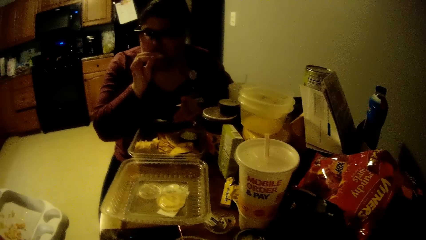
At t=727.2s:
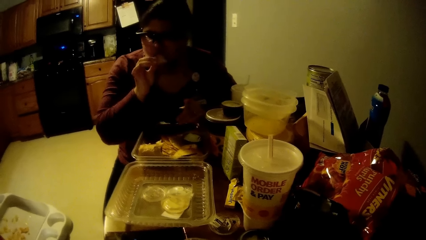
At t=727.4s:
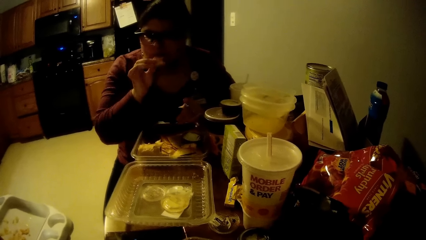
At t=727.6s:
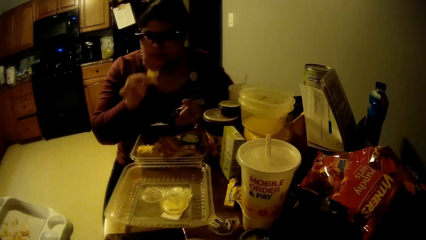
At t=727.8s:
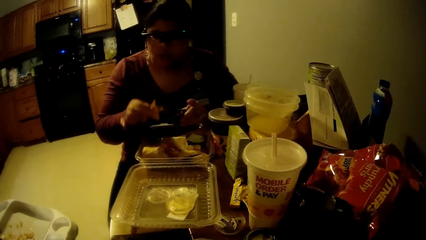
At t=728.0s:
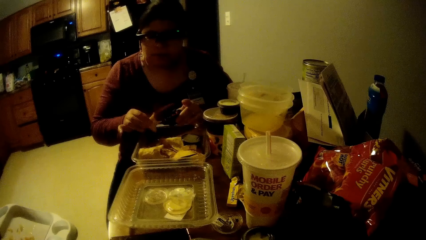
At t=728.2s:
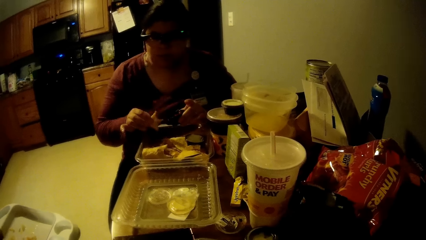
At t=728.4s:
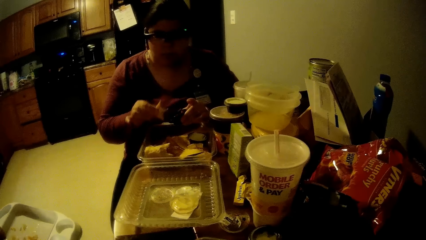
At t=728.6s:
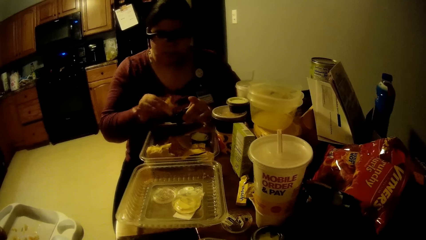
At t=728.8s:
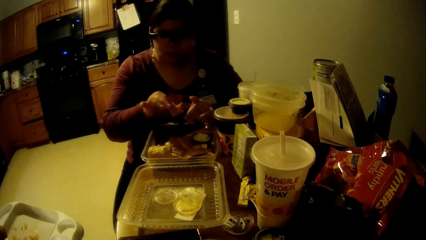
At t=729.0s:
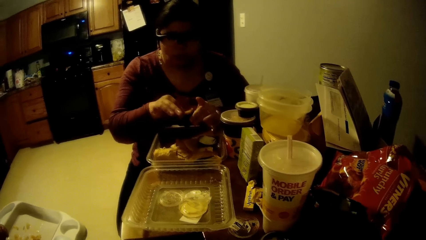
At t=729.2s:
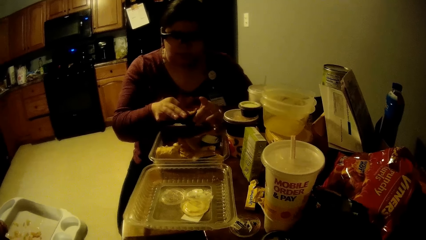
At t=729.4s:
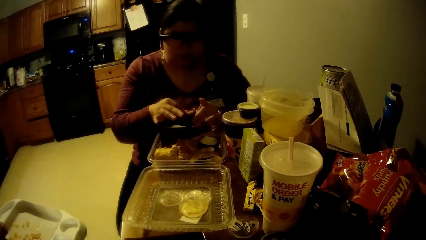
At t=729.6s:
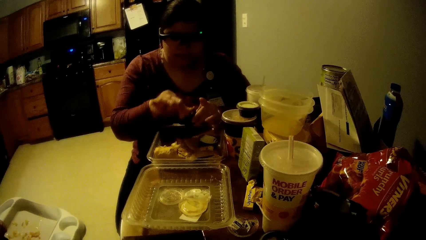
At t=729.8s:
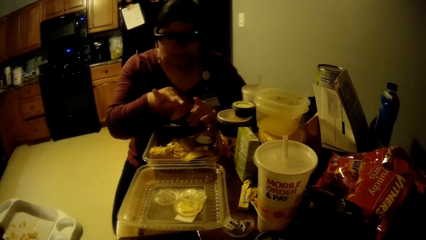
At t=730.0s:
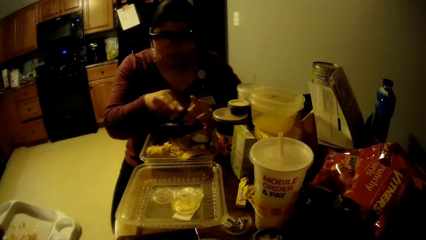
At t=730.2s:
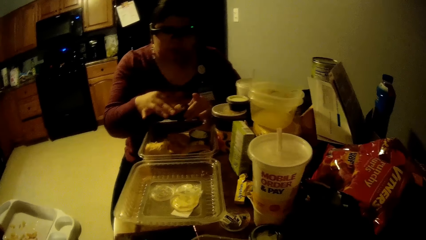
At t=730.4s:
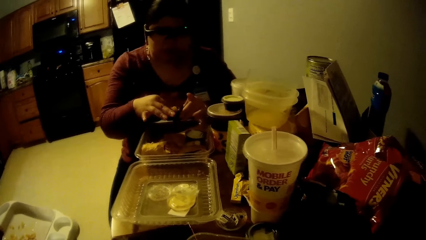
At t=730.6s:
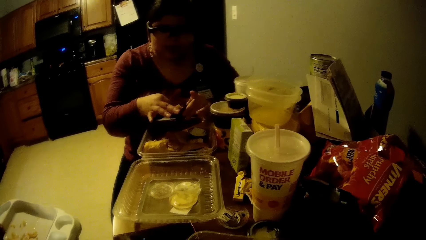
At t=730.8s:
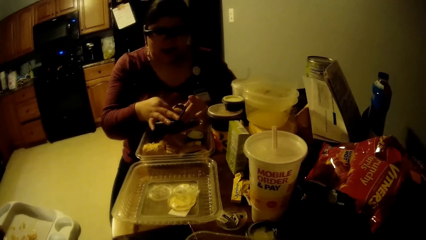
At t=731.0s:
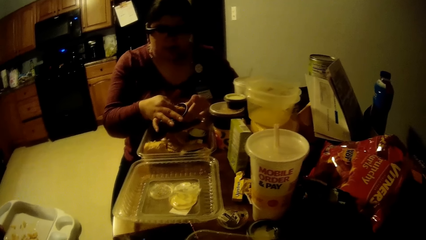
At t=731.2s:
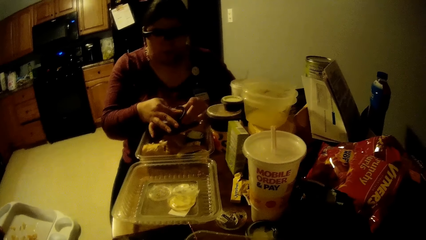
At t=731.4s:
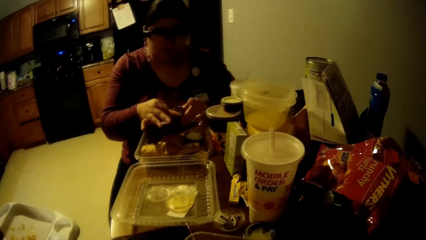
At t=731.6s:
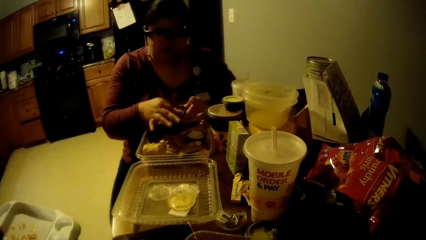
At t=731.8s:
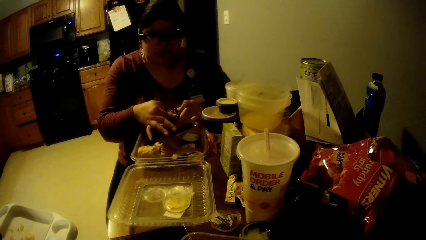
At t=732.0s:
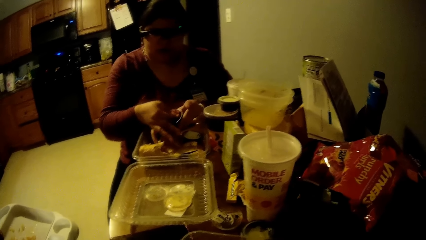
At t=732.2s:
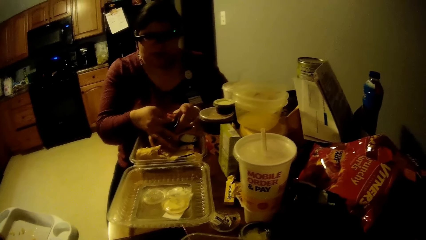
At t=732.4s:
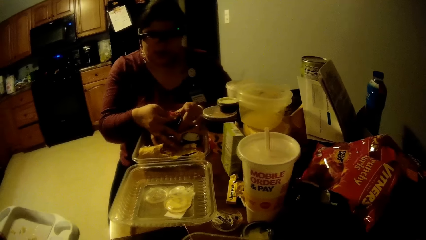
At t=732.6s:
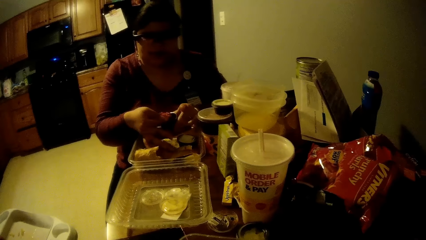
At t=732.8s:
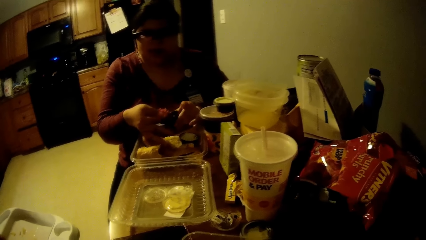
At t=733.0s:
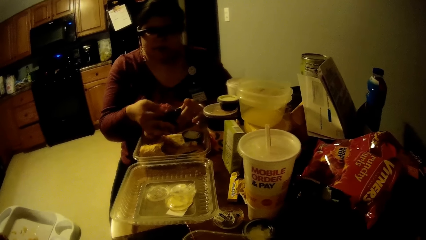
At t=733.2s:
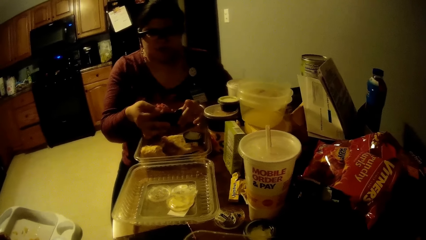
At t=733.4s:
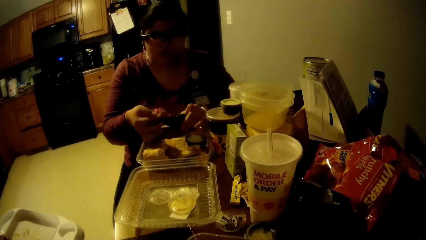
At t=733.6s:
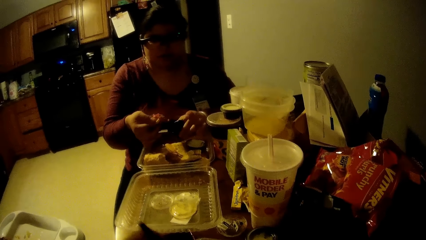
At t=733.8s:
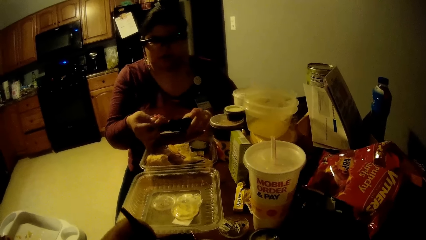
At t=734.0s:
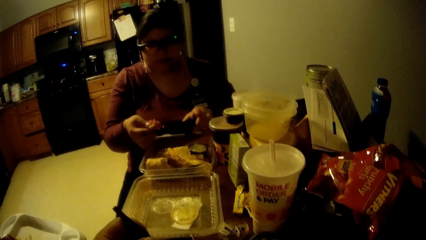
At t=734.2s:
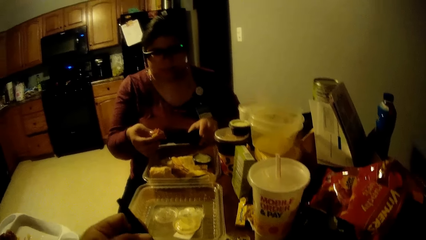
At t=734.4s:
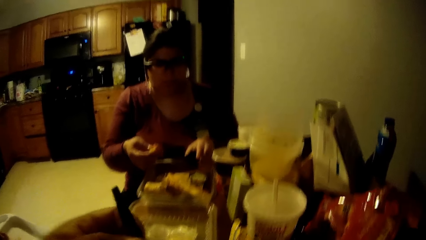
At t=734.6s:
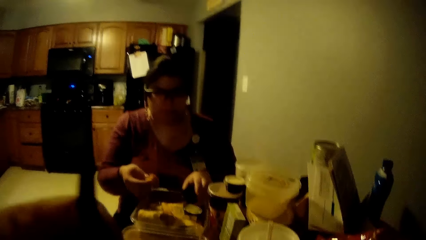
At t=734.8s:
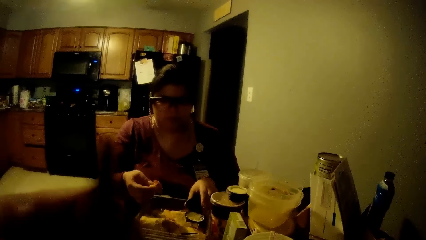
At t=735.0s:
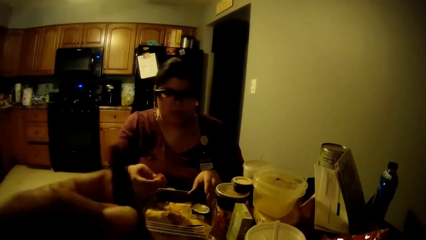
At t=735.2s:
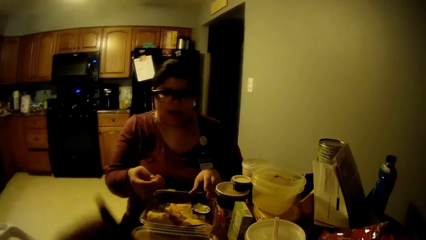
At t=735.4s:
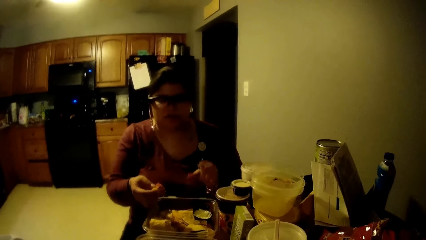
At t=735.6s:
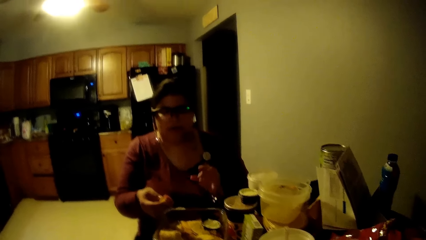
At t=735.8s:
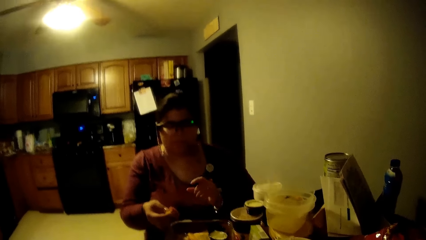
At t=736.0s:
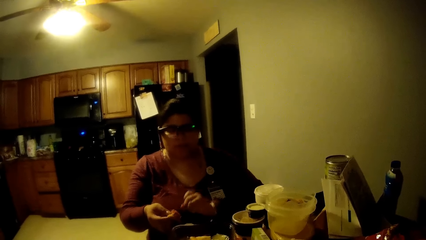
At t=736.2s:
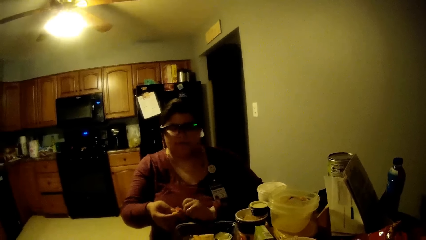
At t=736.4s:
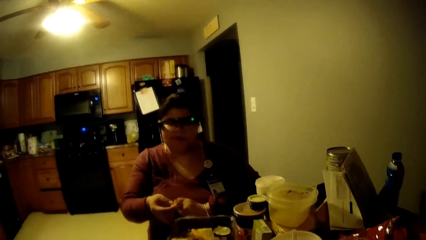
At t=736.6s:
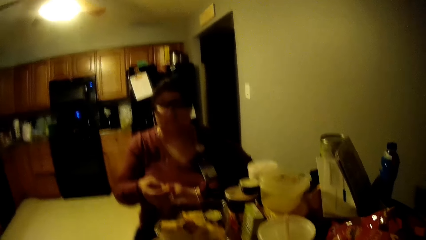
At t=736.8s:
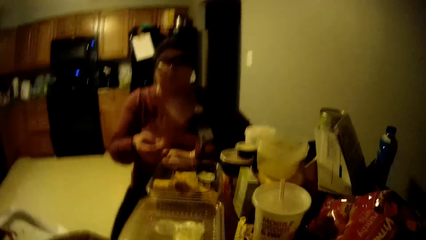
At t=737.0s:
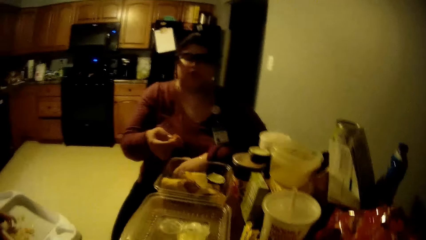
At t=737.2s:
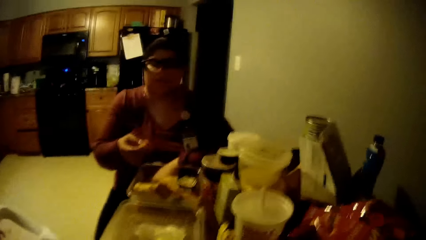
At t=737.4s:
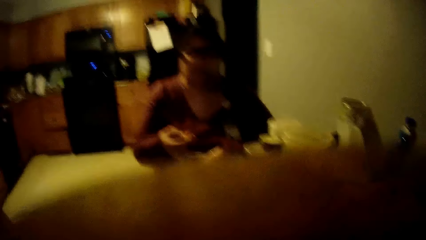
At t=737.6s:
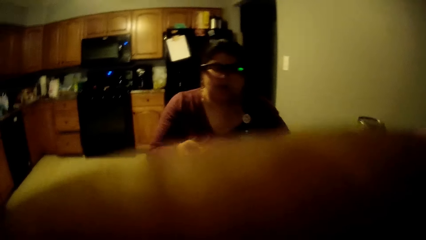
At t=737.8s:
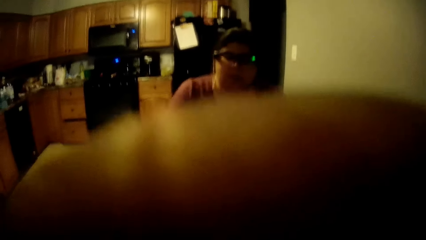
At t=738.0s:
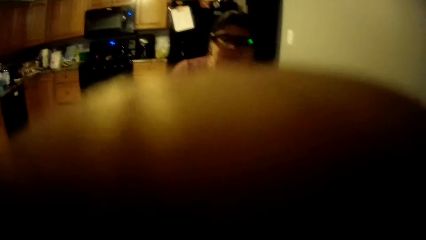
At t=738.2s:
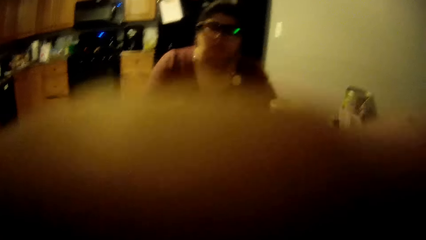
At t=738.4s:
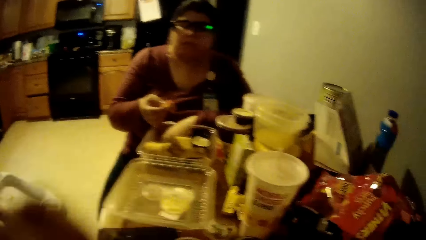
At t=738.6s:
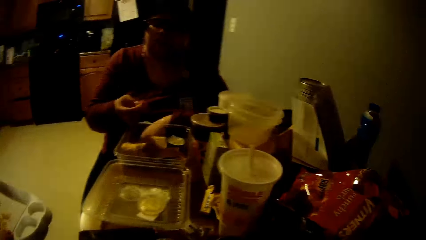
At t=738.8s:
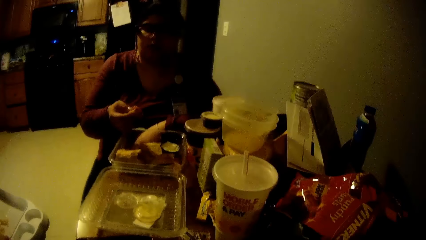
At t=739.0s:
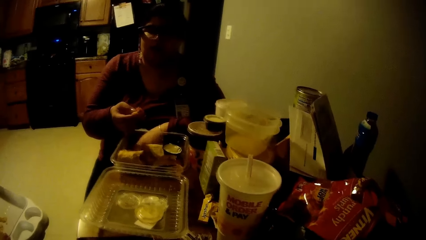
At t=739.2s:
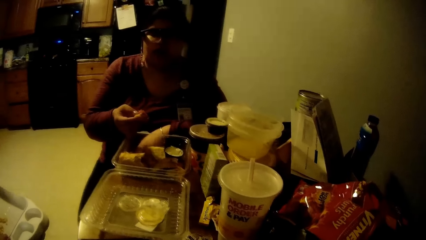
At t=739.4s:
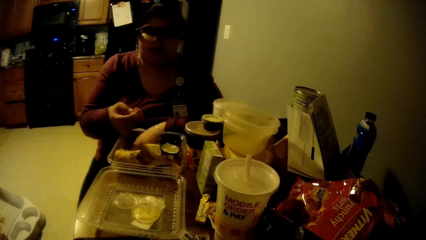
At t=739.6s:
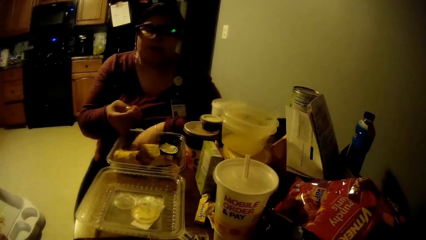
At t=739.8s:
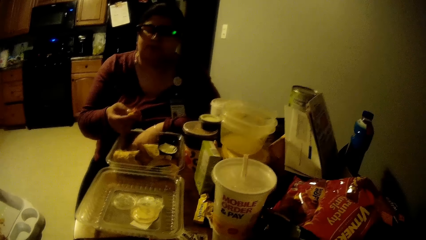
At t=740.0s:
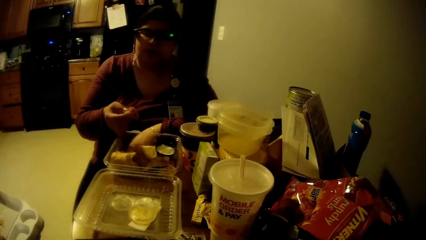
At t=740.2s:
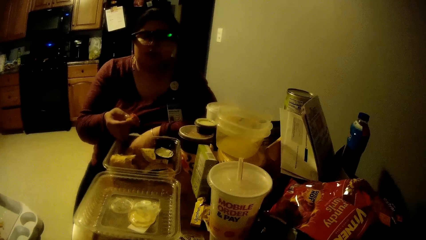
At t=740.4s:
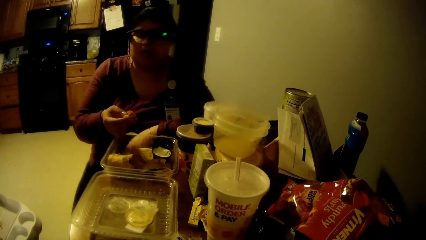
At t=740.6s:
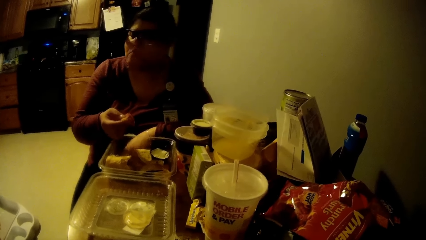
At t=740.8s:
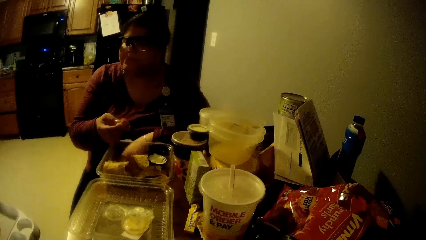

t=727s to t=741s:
The woman dips the pie in her right hand into the cup of sauce in her left hand. The camera wearer scoops the food in the bowl with a fork. He eats rice with the fork in his left hand in the dining room. The woman drops the cup of sauce in the bowl on the table. The woman eats the food with her right hand.

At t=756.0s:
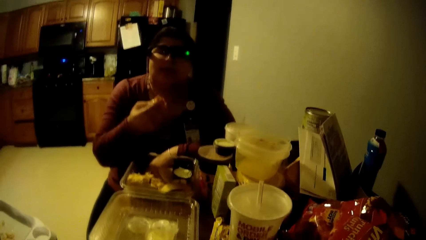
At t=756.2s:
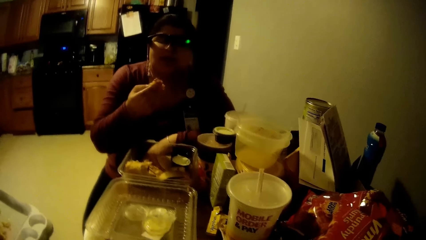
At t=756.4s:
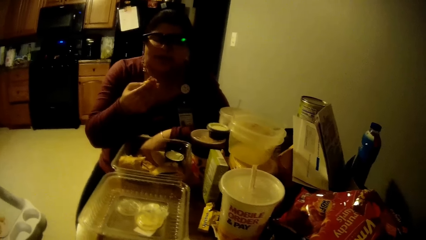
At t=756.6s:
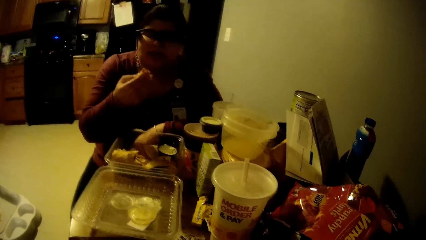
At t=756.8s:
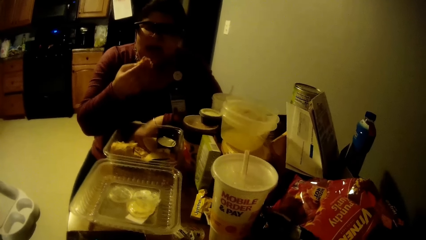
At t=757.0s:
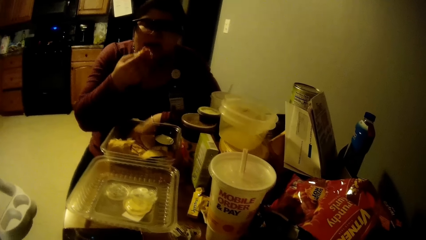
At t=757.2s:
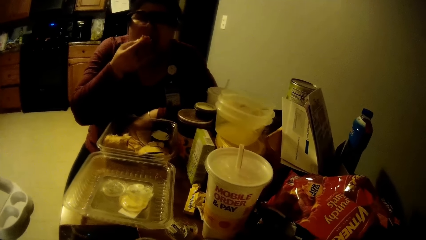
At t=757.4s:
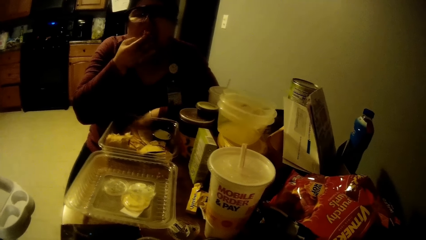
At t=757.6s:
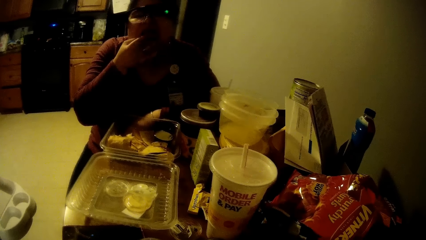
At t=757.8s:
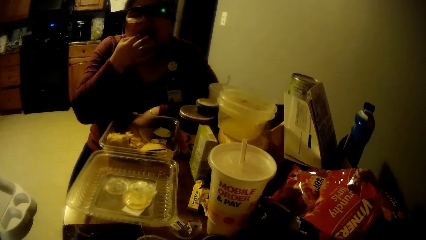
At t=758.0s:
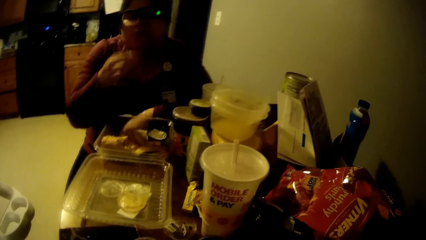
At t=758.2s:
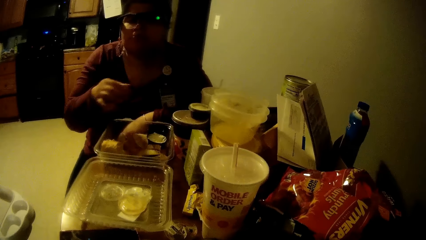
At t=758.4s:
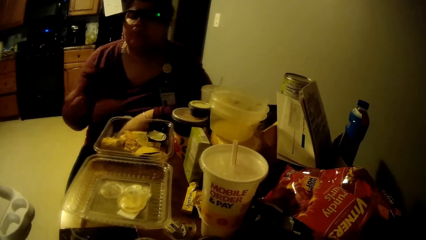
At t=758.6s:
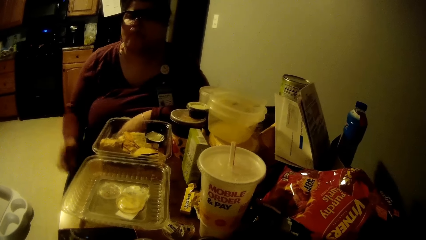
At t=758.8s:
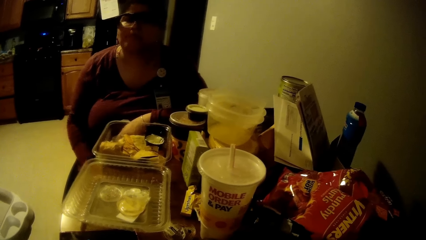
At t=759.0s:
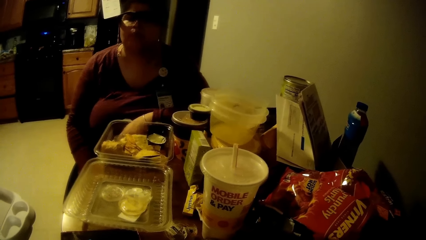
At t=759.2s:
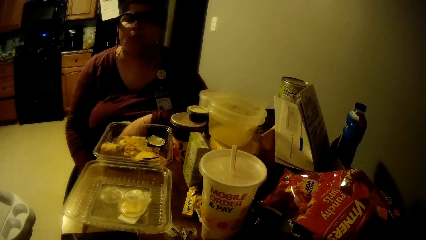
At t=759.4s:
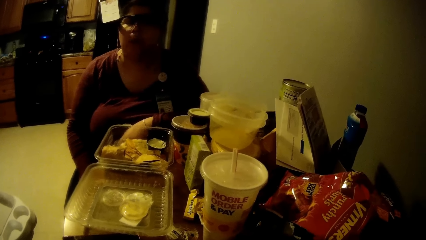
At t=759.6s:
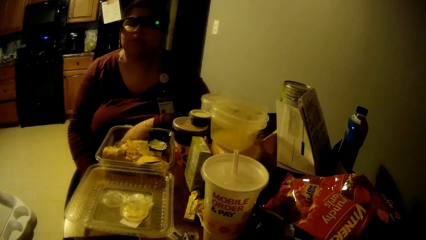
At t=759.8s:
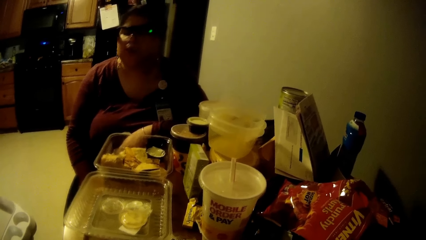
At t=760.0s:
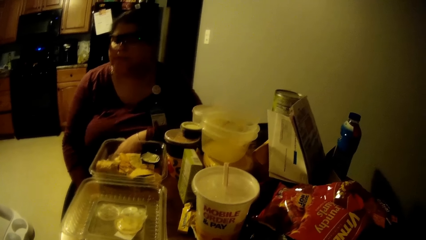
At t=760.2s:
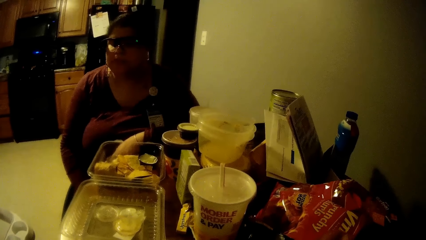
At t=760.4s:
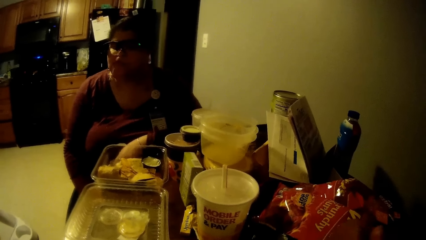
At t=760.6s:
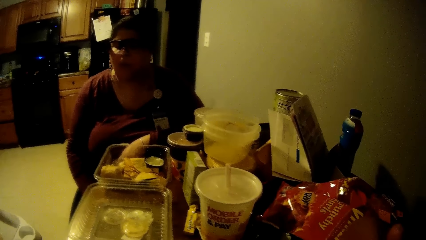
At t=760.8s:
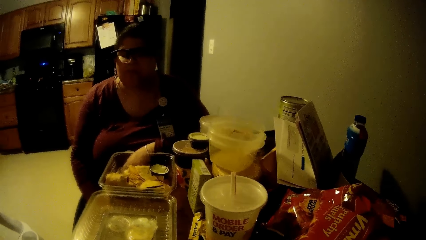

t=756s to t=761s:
The woman eats the pie in her right hand.
